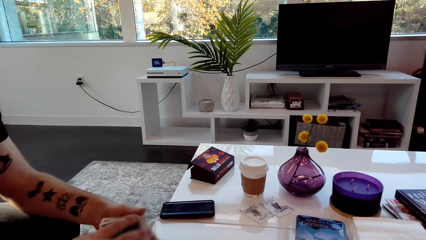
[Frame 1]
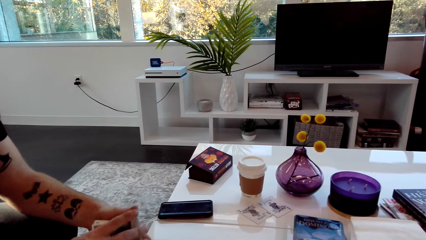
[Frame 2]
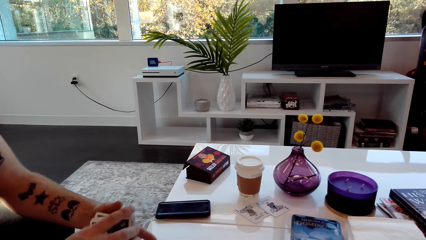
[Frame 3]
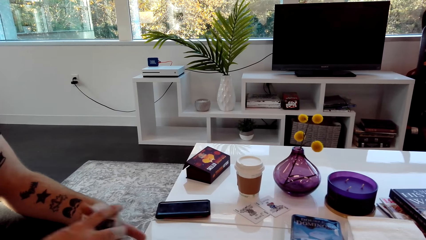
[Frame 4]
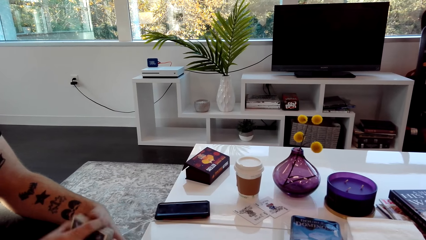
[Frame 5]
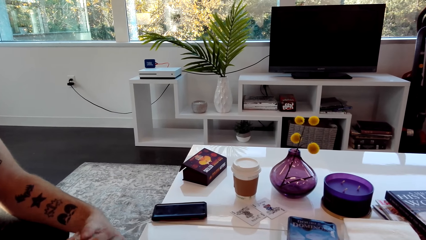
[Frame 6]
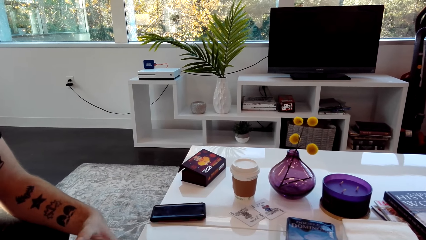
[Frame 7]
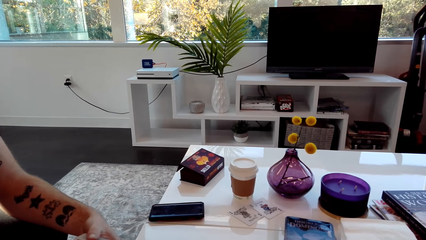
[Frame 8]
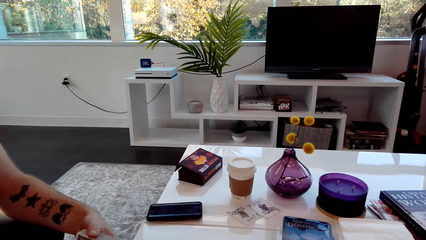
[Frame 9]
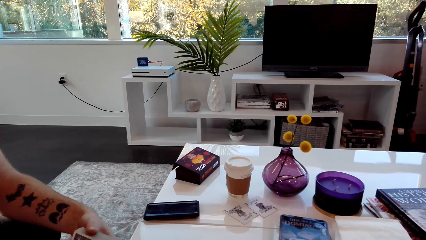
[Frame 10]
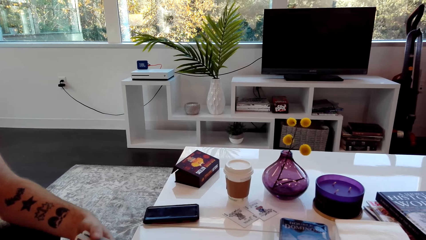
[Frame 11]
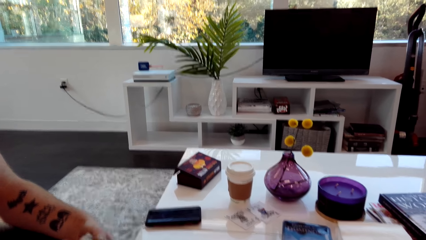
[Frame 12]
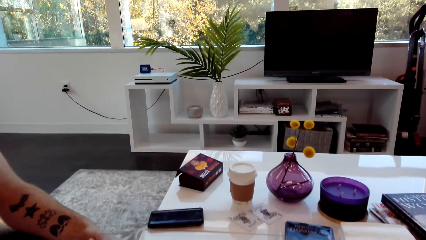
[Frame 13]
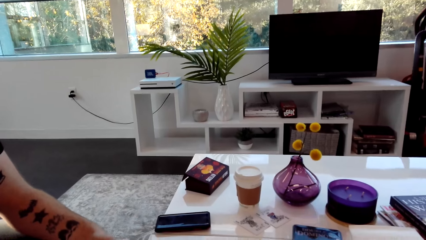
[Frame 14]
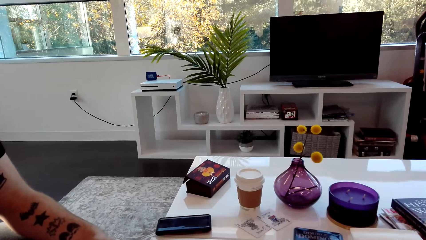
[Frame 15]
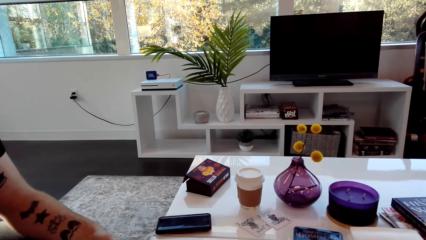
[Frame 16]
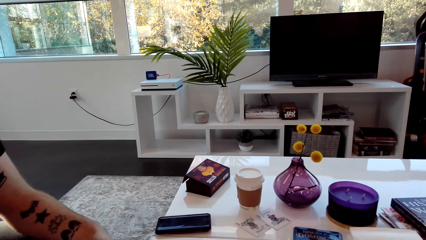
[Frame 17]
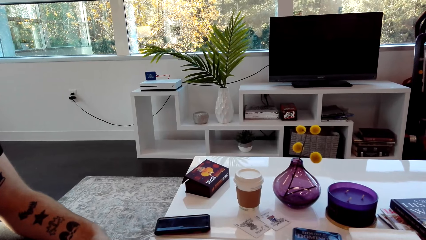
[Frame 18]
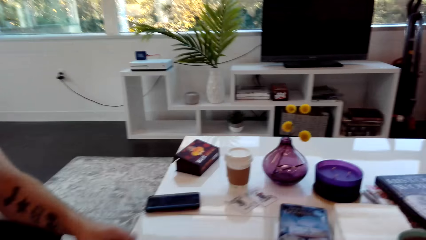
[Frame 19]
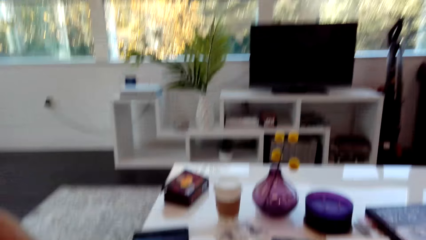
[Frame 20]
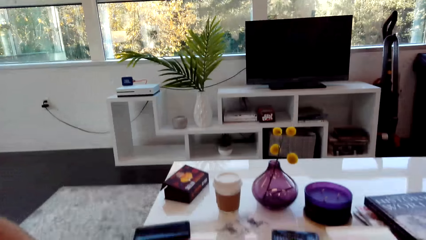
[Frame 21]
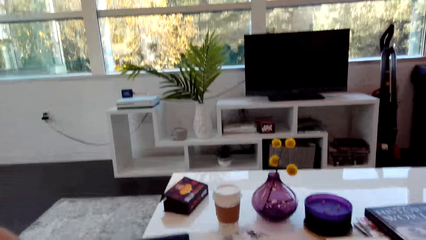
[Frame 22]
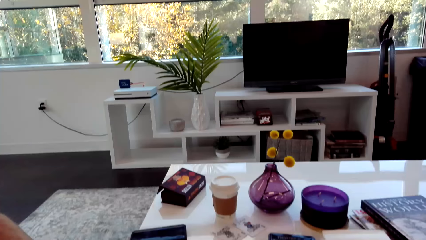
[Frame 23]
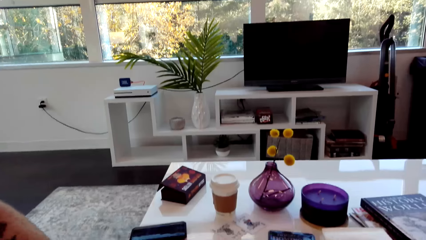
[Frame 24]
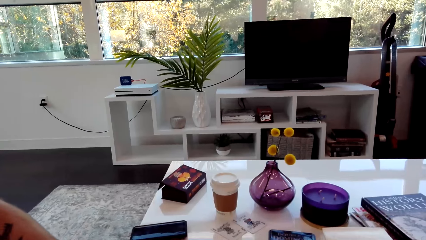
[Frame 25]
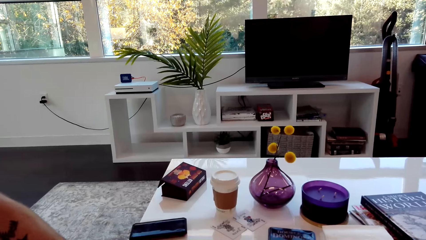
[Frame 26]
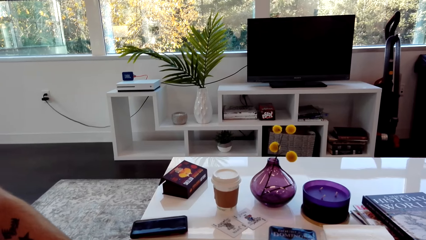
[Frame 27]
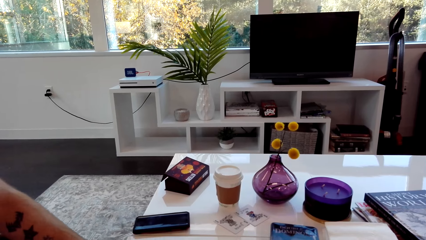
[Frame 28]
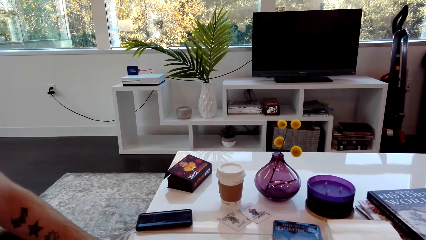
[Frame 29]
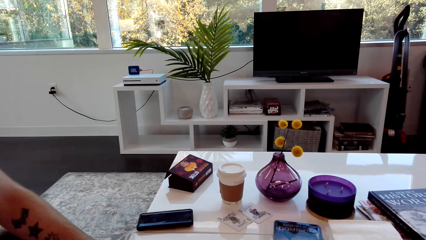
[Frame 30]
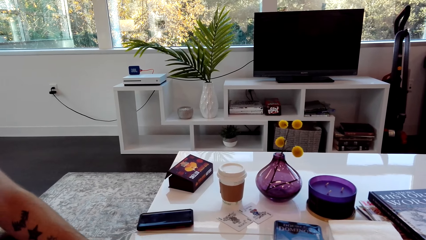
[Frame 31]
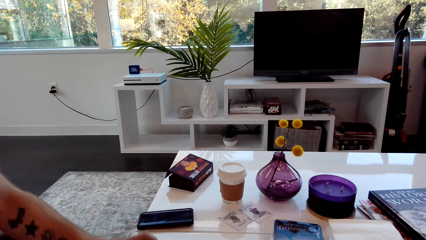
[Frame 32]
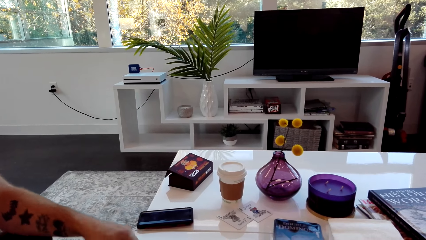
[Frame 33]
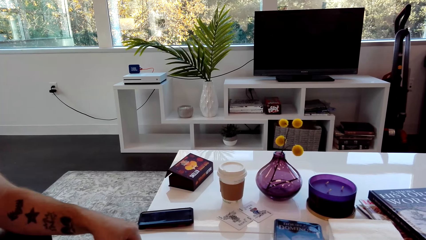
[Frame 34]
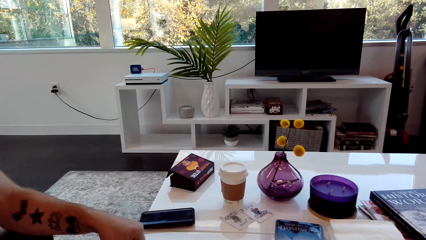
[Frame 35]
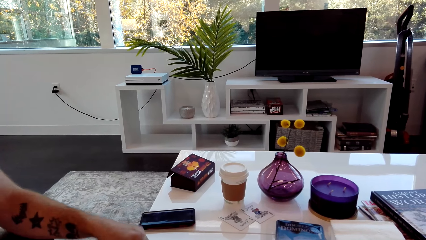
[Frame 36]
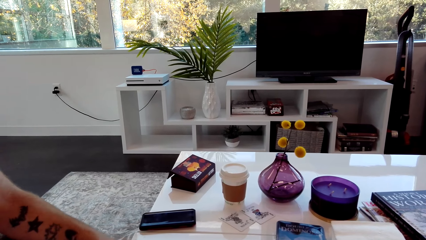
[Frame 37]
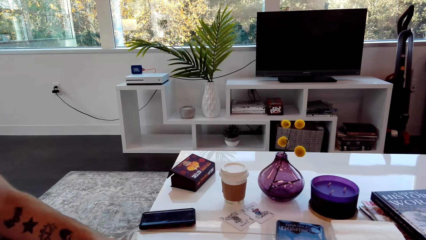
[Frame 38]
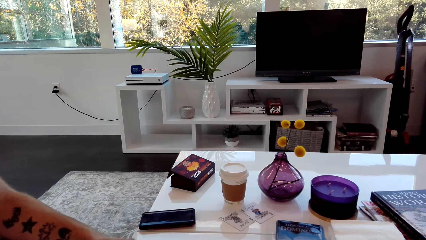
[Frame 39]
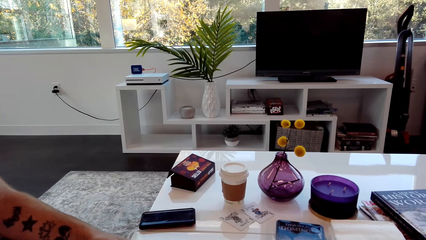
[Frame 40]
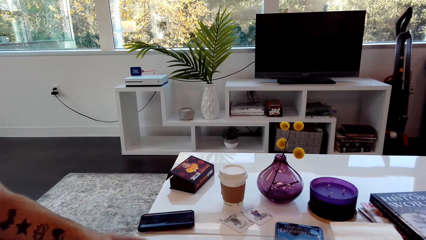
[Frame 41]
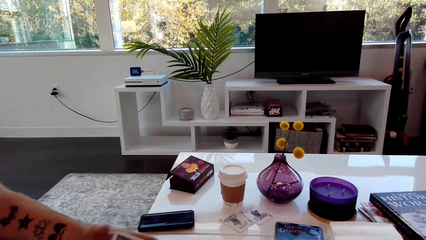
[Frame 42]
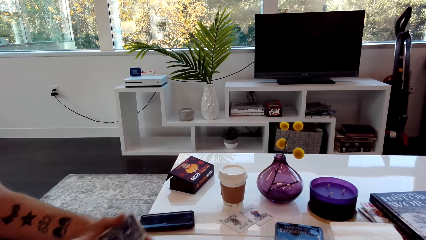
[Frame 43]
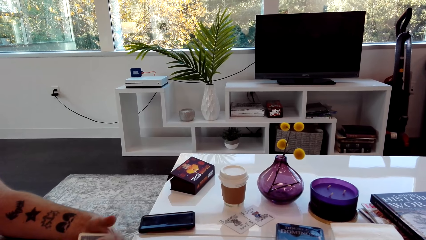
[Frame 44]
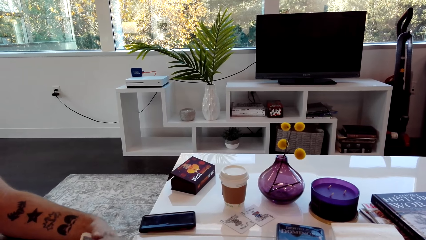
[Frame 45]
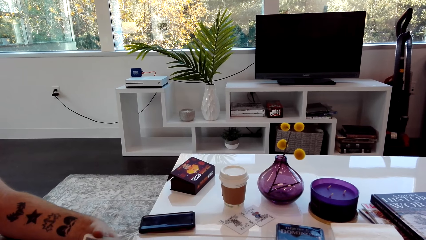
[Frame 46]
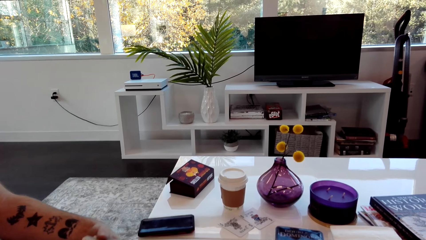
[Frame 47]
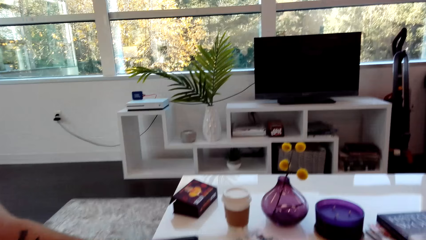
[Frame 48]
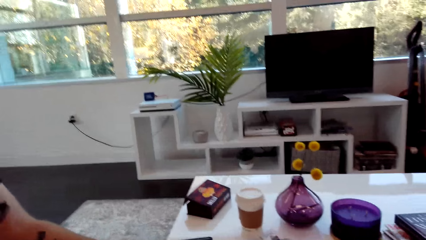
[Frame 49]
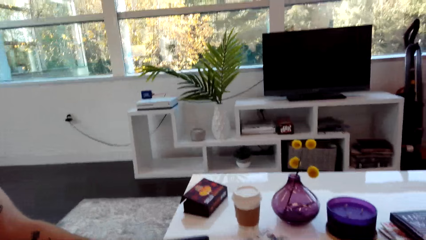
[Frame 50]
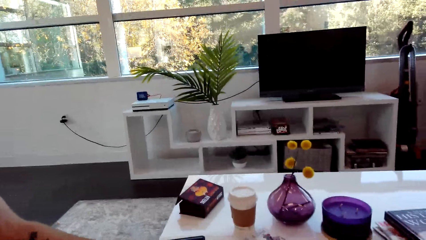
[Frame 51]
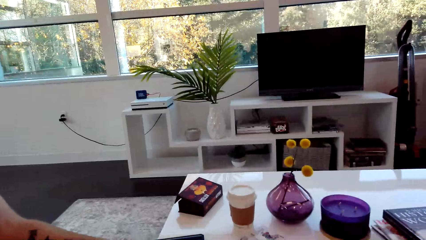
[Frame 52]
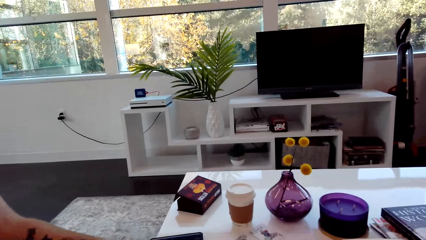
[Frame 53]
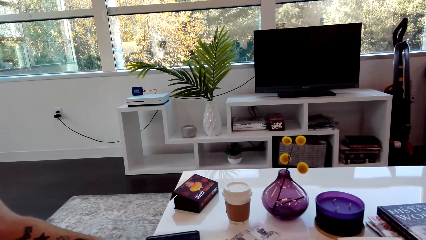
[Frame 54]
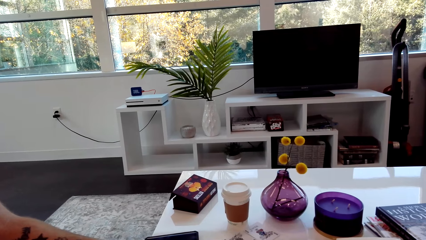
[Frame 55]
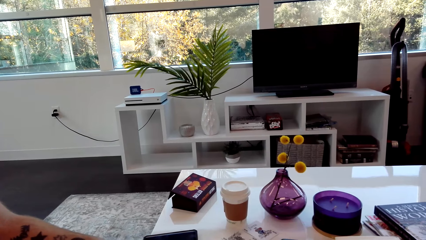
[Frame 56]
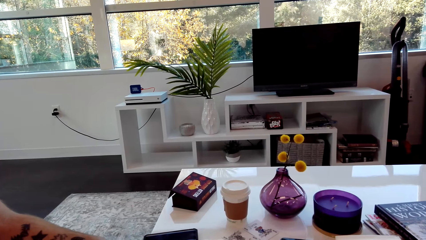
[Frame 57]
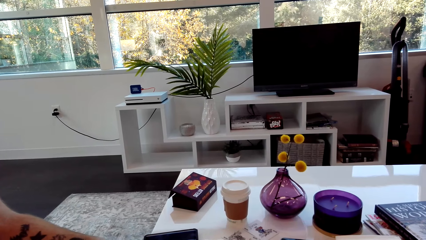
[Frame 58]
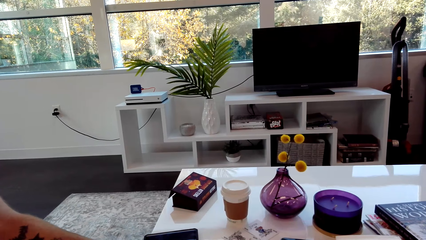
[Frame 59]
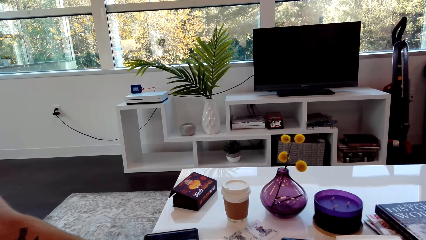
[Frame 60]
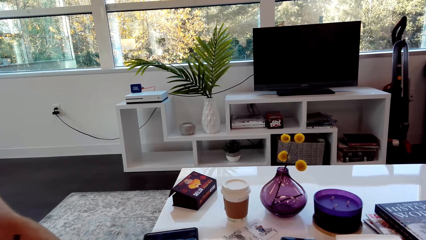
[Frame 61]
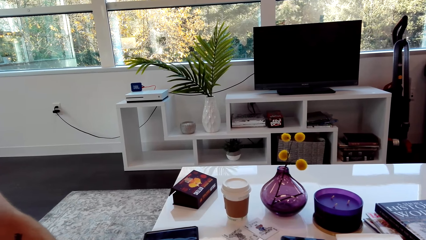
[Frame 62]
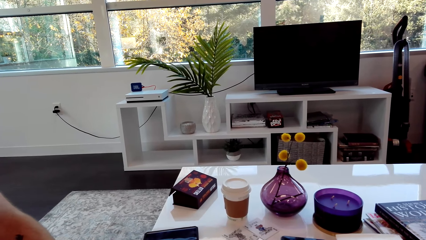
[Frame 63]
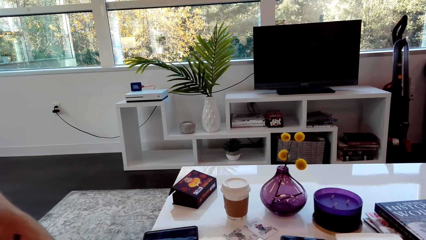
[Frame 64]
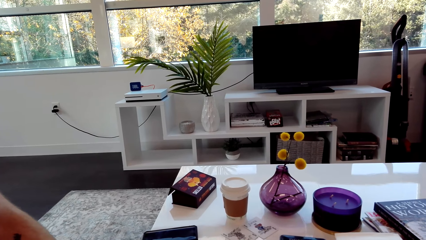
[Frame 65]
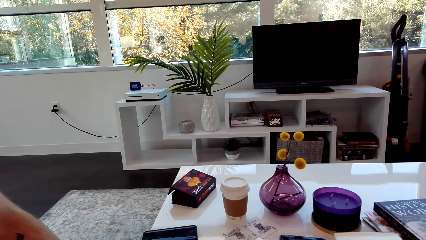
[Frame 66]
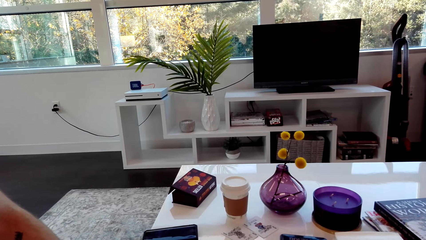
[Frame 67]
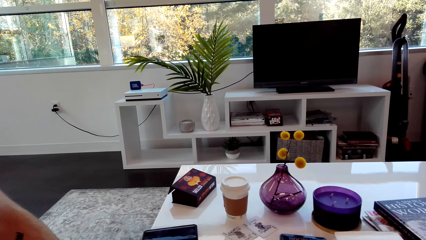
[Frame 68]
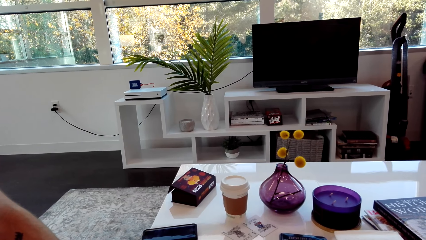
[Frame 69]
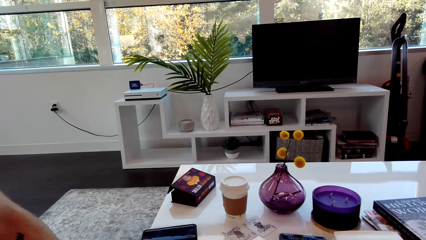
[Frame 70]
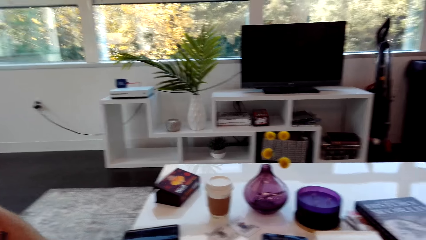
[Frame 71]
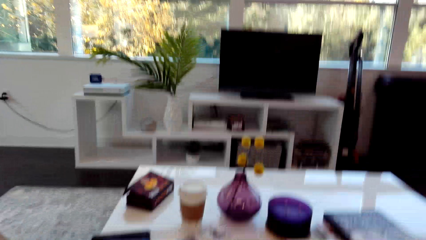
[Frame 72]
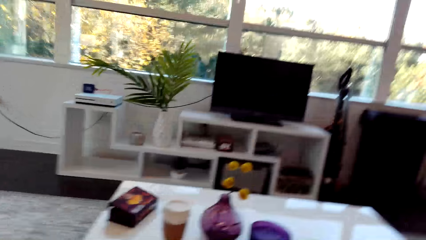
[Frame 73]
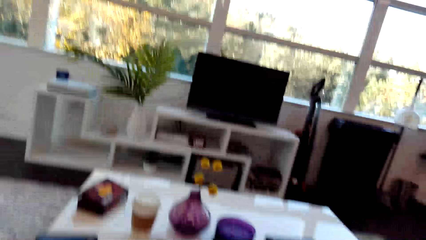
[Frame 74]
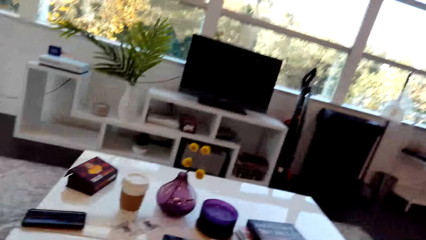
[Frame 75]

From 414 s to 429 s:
A man adjusts the cards. The camera wearer shakes their head. The man speaks. The camera wearer moves their head.
